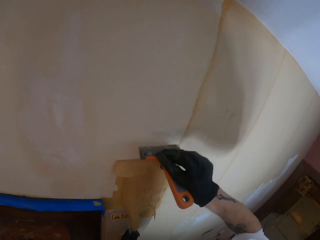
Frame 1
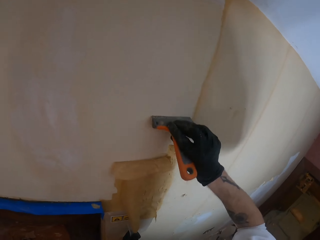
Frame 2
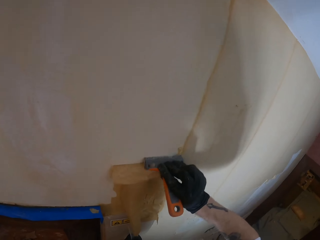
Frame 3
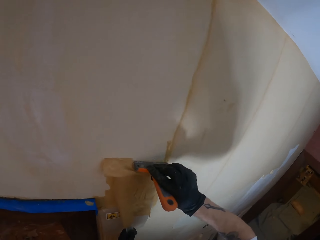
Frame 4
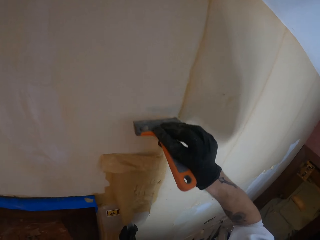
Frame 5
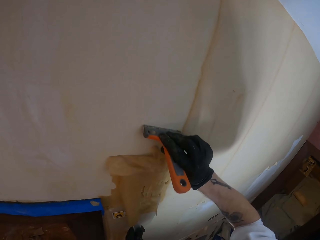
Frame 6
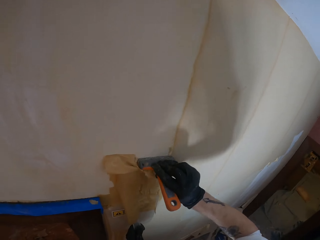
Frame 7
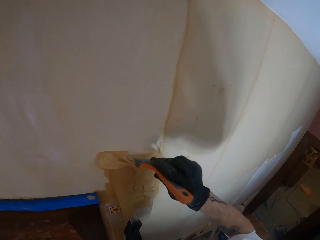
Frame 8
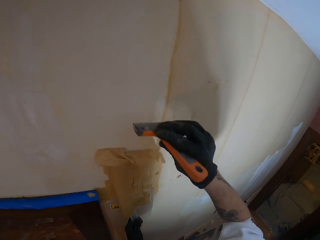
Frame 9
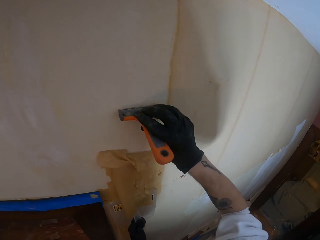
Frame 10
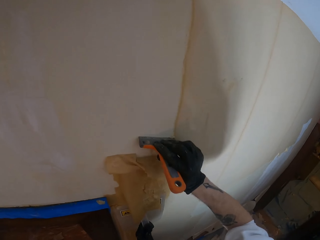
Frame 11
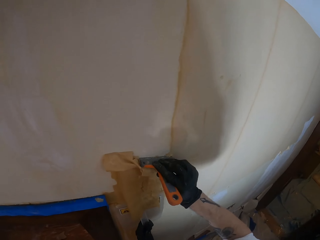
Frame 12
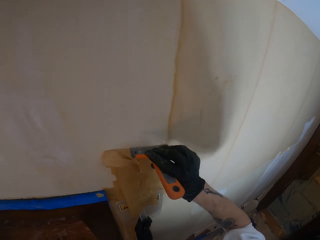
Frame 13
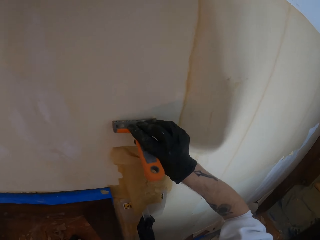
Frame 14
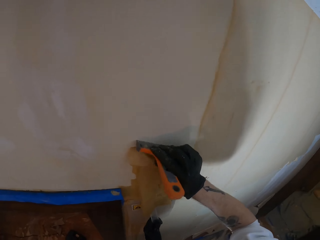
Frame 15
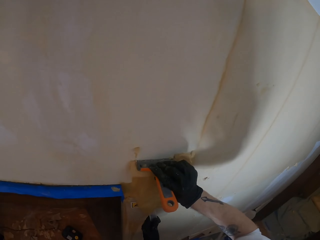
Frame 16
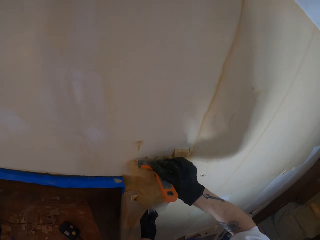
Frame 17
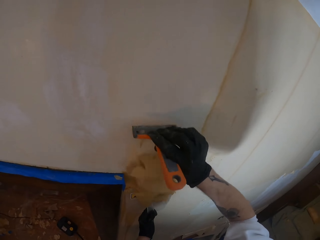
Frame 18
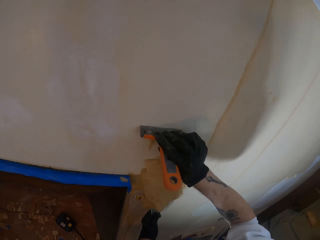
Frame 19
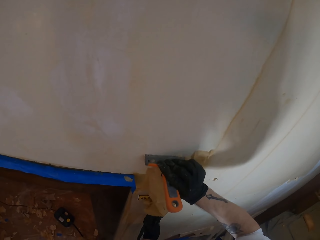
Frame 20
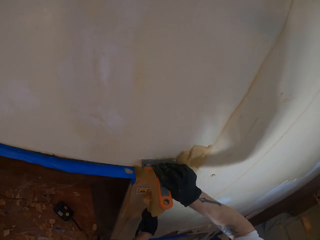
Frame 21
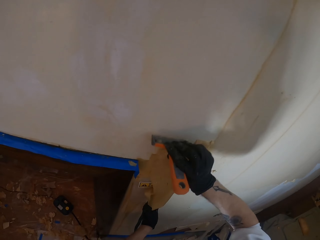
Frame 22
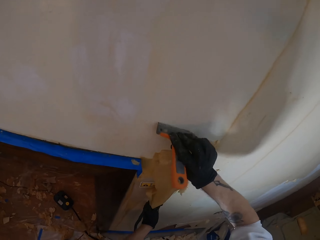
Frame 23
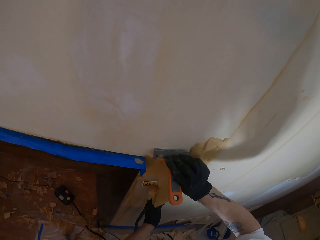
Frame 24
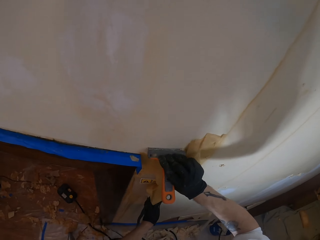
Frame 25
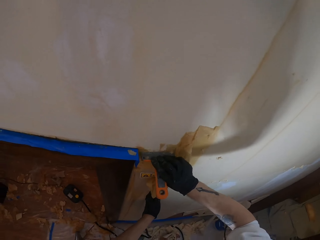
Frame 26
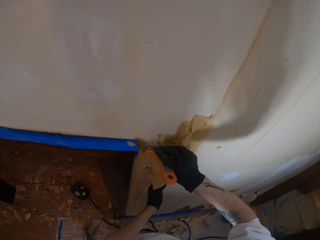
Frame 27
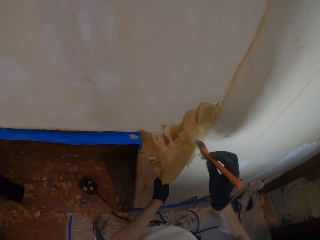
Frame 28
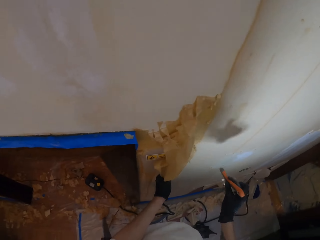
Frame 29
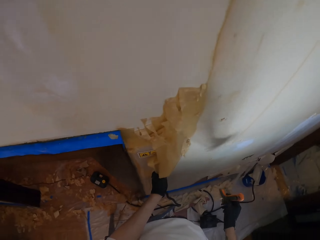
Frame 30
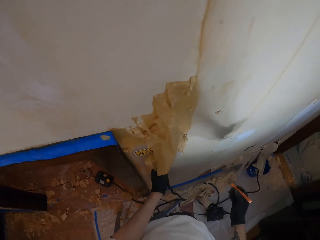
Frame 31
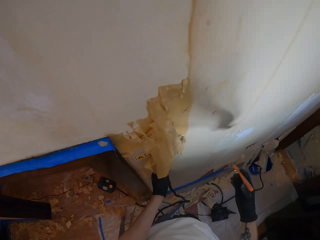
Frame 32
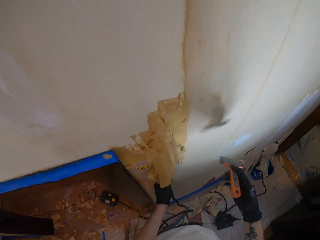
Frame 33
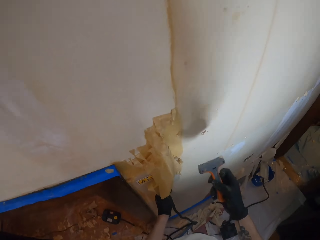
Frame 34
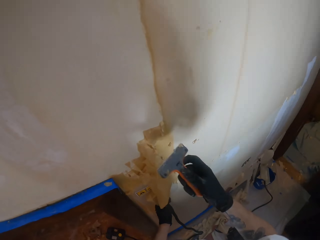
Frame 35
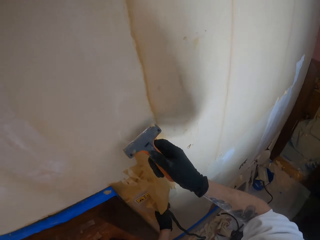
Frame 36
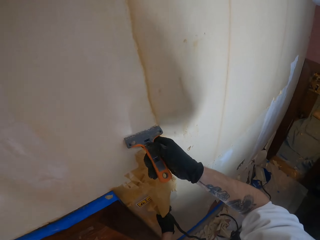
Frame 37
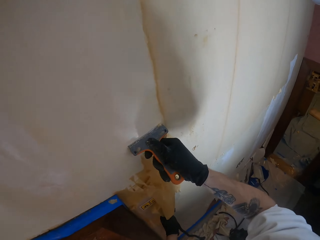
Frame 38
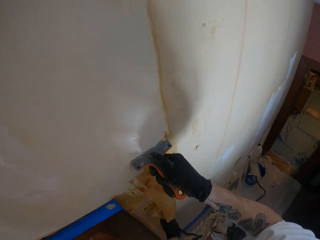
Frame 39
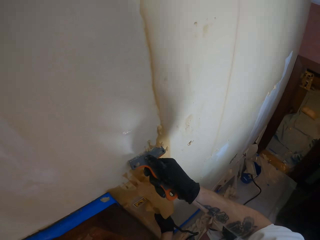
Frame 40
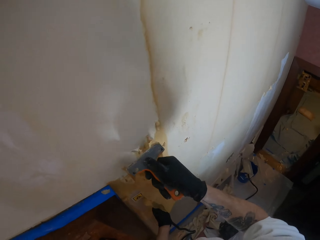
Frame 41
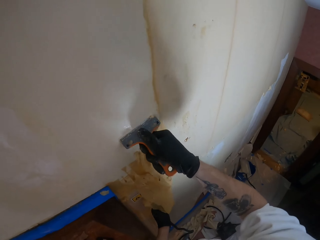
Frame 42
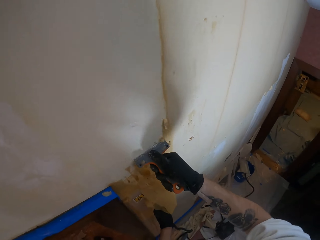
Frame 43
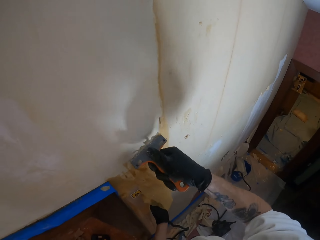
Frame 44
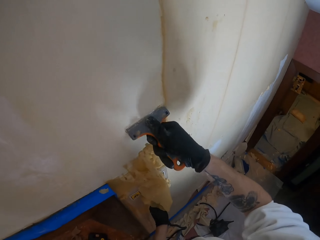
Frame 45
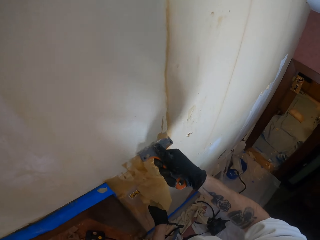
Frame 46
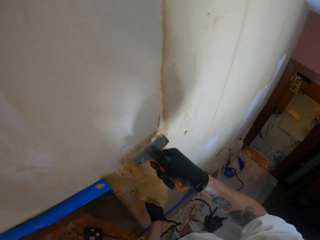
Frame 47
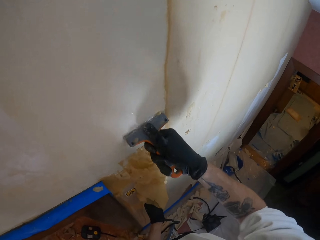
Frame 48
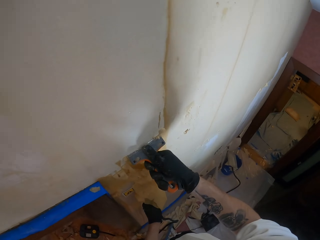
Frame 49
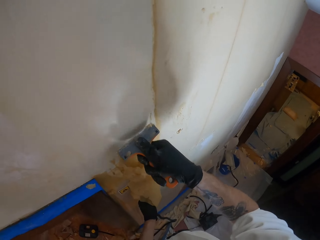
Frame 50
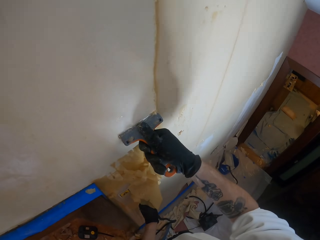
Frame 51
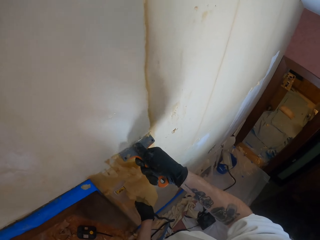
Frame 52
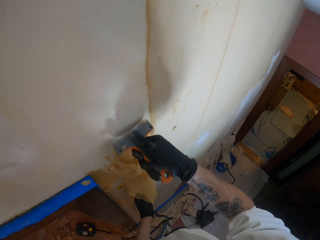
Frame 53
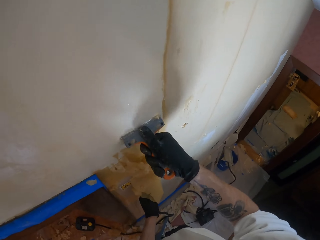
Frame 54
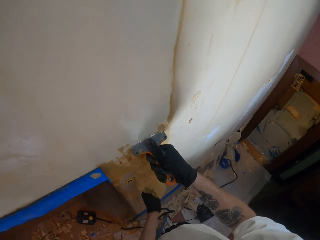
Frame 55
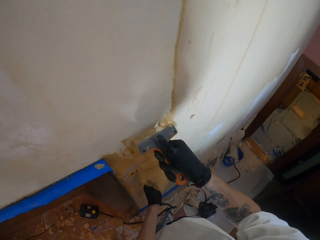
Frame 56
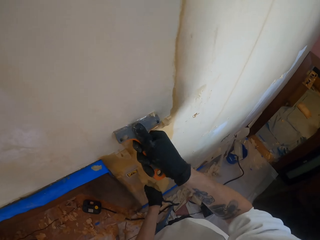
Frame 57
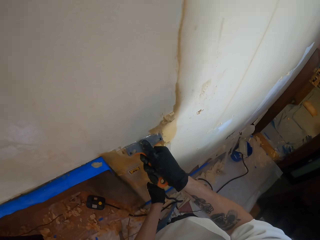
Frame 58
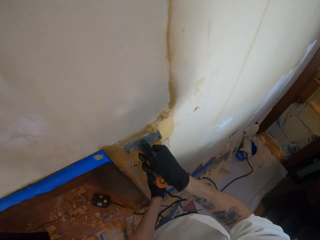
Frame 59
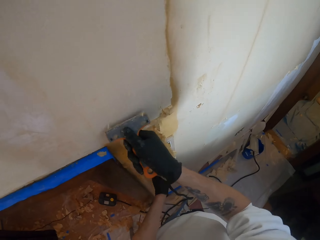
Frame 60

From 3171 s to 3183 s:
The camera wearer removes the wallpaper. He drops his hand. He scrapes the wallpaper.

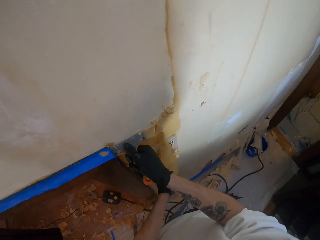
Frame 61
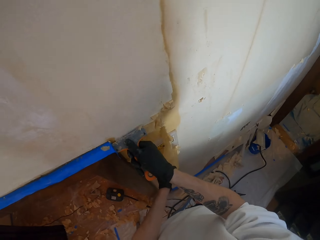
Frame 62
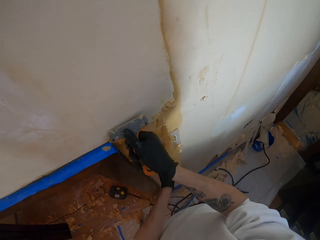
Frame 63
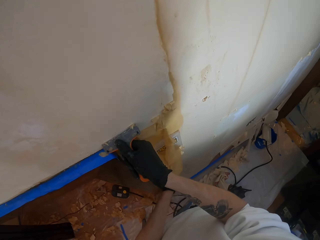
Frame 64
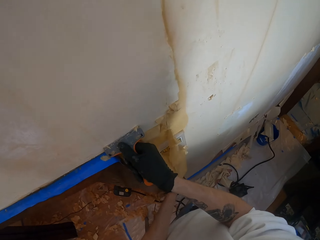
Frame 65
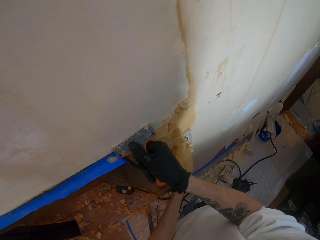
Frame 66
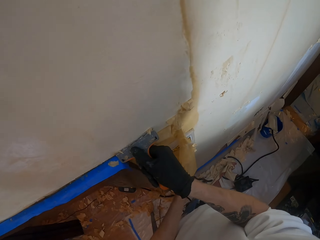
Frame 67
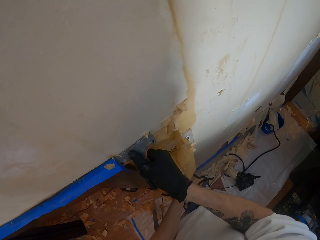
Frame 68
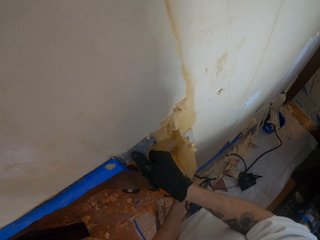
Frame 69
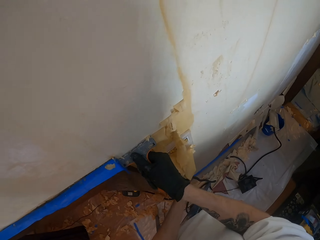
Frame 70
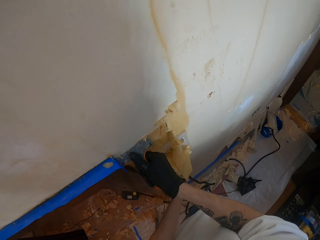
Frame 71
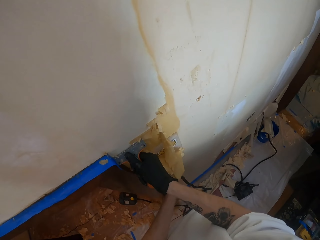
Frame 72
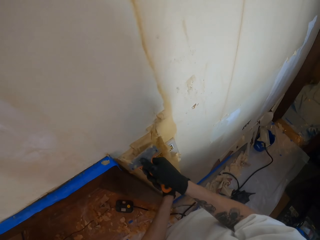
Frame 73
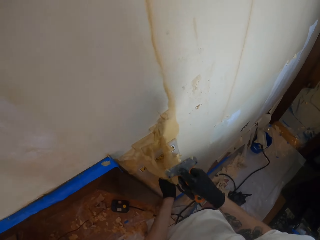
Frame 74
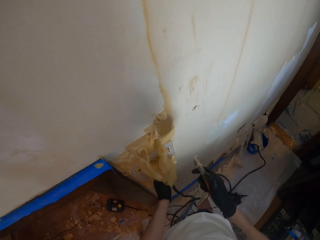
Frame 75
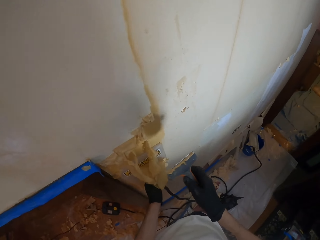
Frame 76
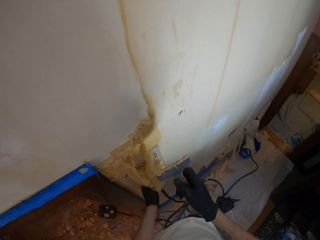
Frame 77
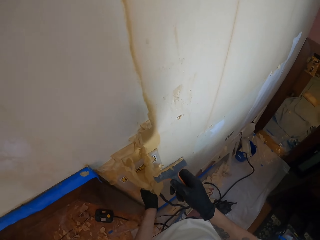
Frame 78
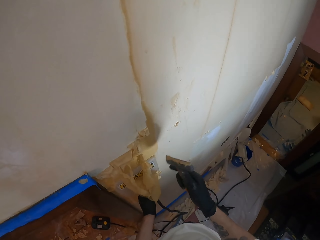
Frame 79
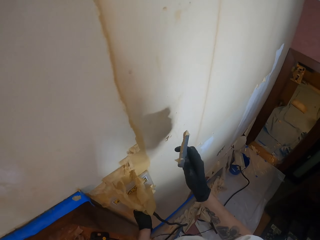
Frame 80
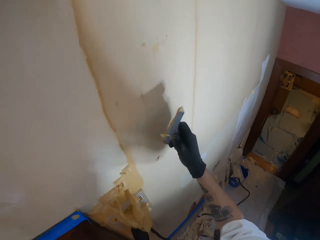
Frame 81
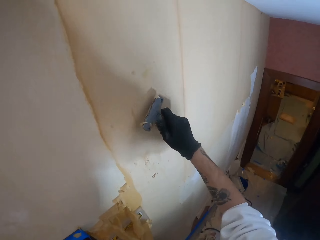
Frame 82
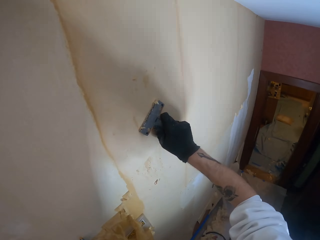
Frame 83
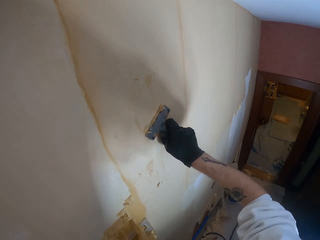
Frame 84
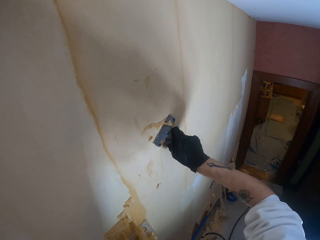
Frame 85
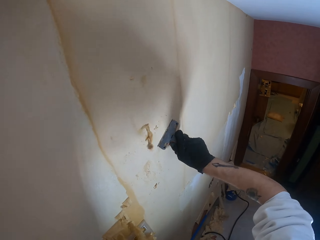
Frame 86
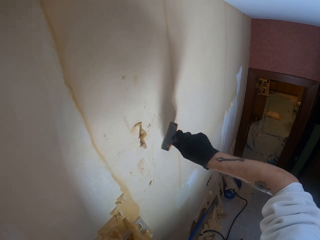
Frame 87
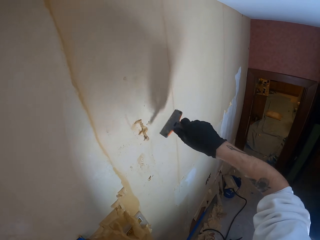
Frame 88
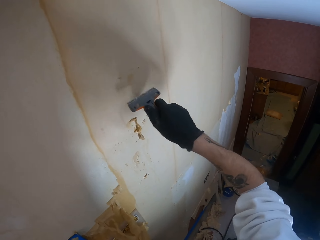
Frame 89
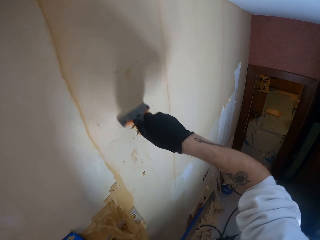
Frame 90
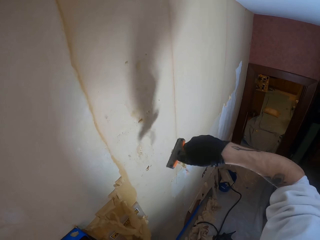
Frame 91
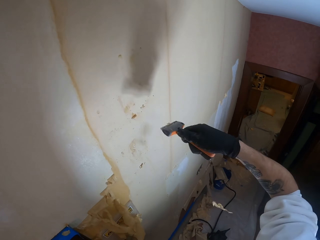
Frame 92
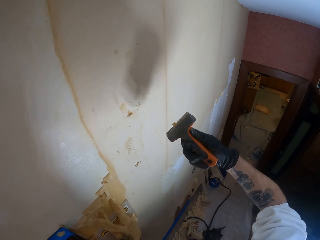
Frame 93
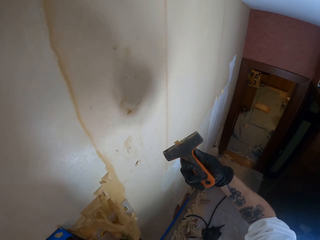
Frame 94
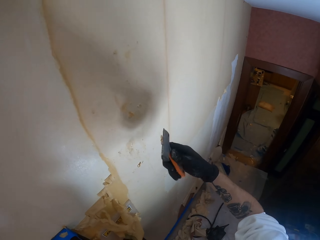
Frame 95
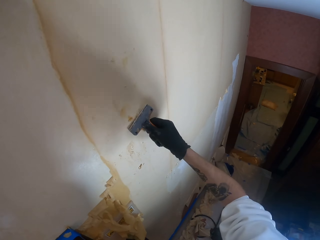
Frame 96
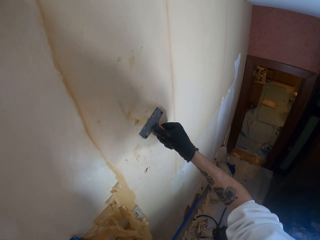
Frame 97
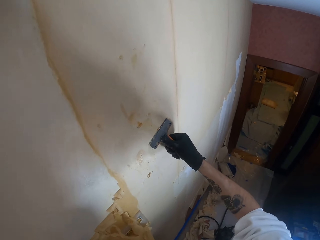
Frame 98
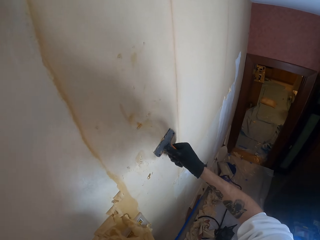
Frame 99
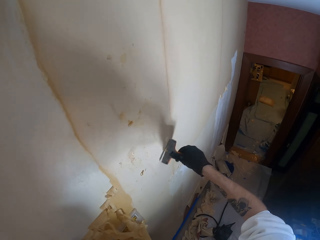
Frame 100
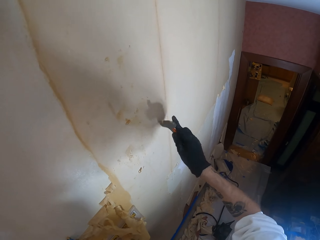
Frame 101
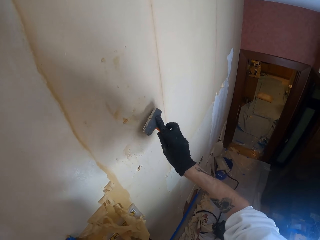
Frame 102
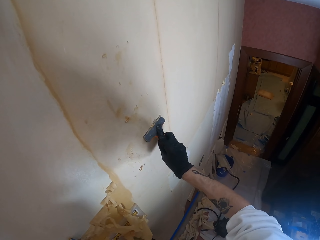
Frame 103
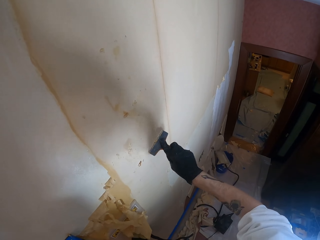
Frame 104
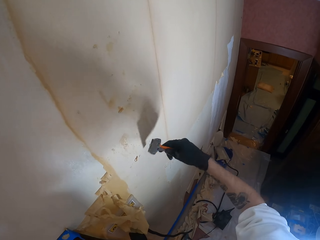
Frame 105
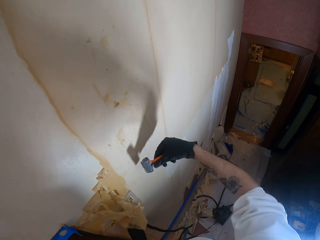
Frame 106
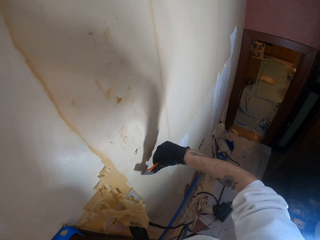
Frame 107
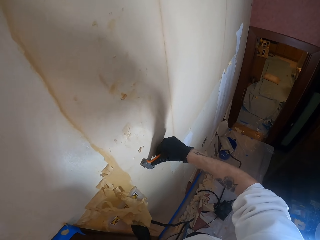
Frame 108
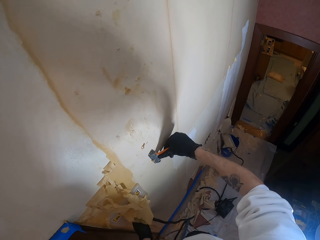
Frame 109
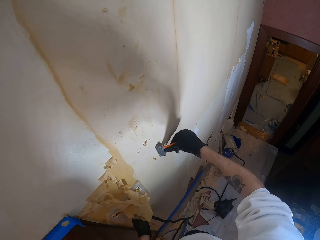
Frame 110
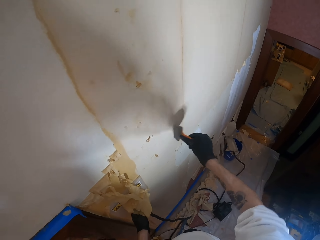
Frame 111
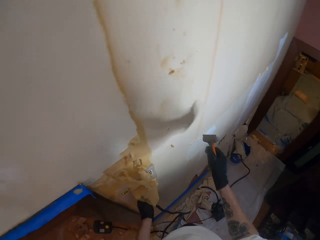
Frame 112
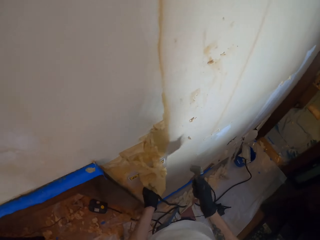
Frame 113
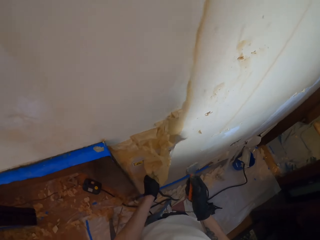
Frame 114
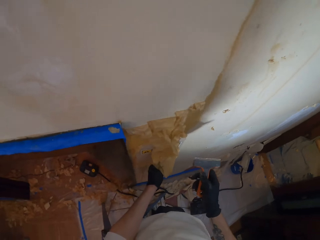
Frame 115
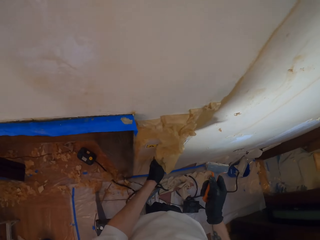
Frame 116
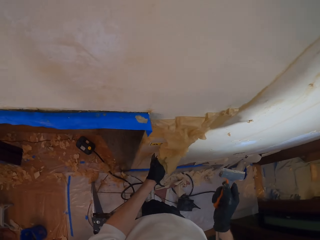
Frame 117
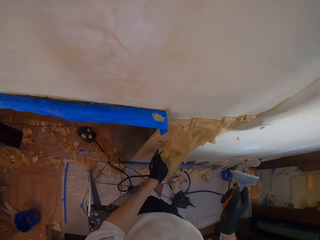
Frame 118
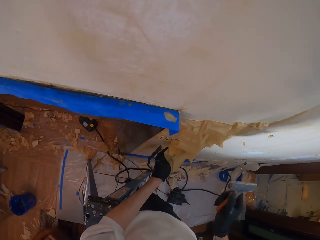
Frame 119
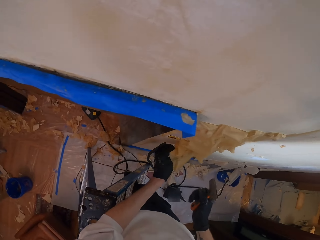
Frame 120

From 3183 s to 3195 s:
The camera wearer turns the wallpaper. They remove stuck wallpaper from the hand scraper. They push the wallpaper on the floor.
